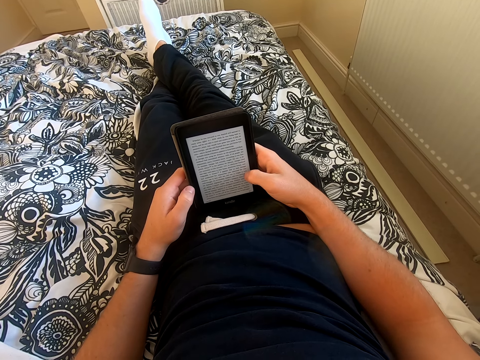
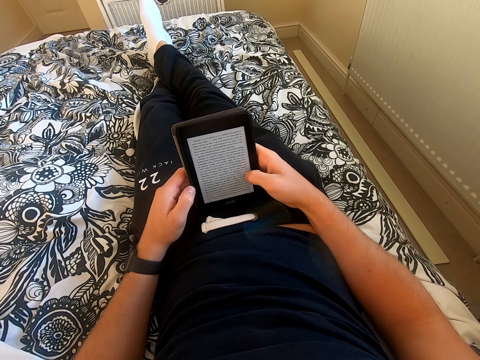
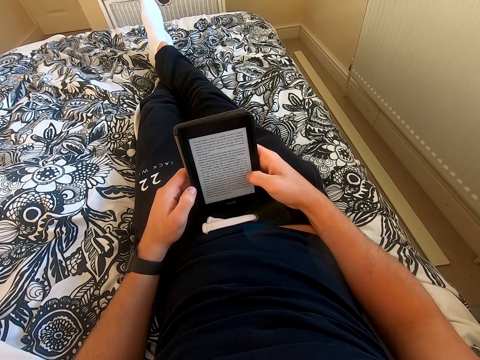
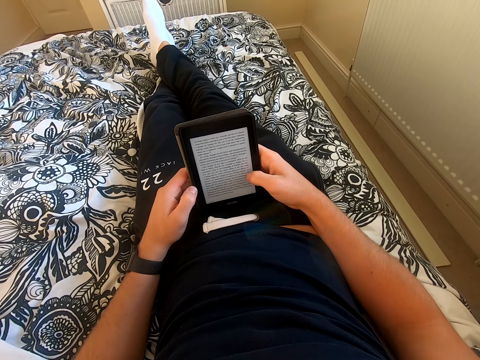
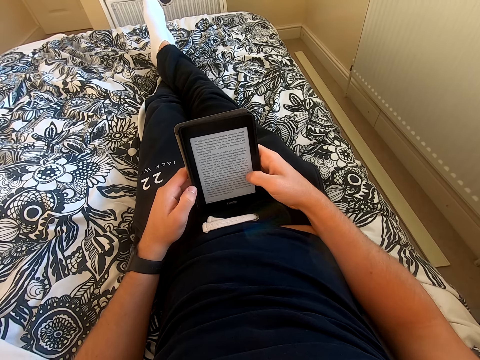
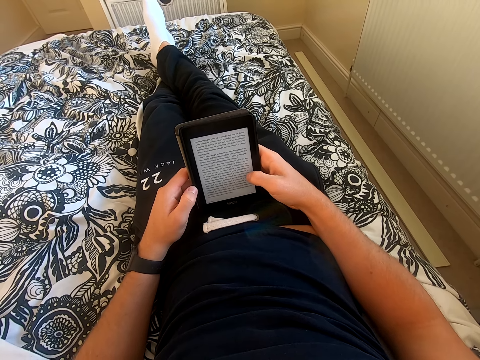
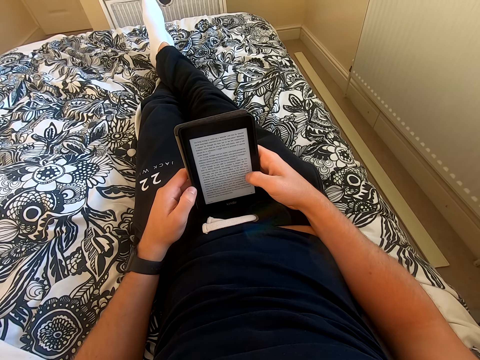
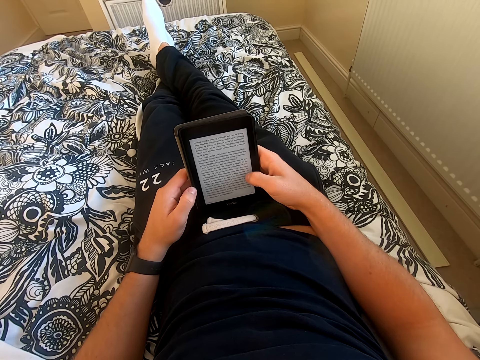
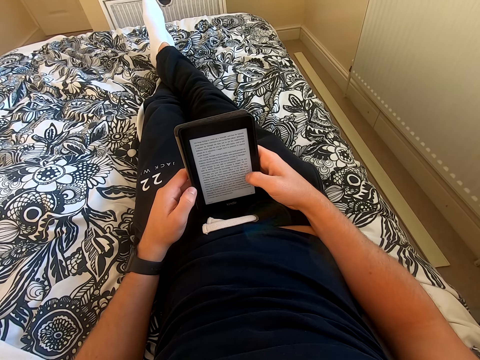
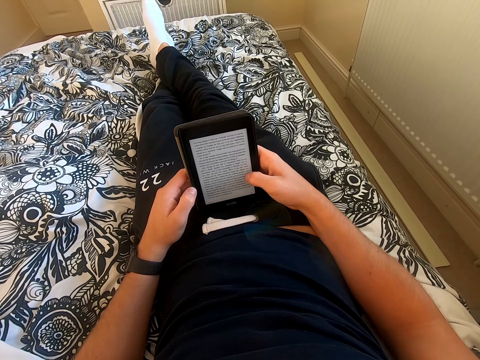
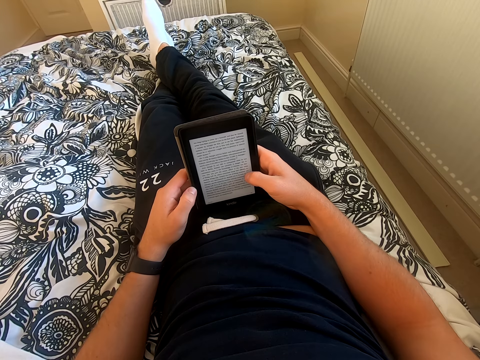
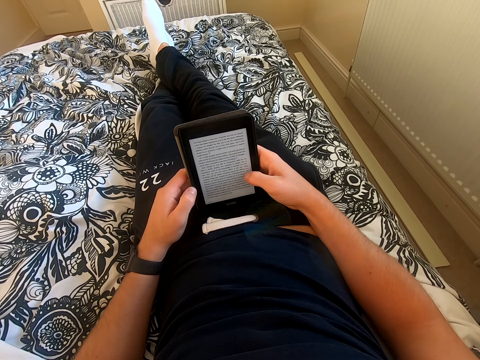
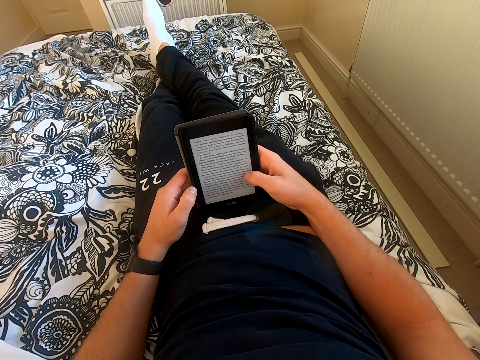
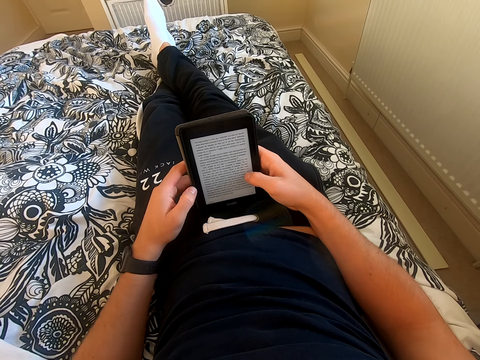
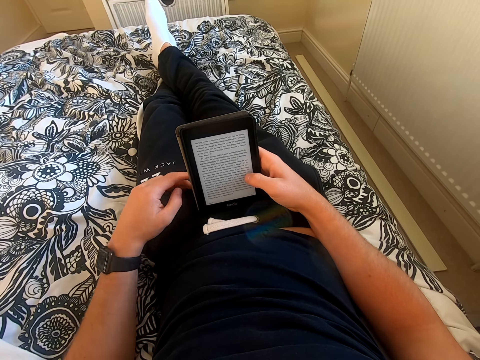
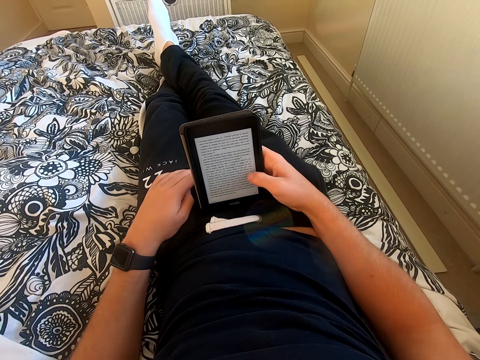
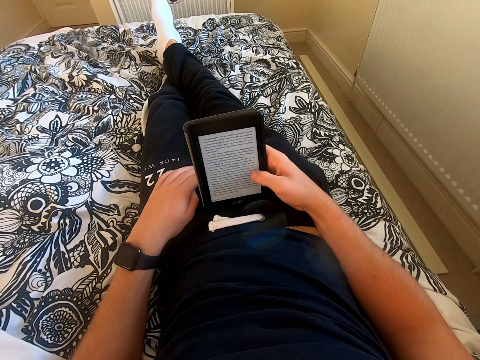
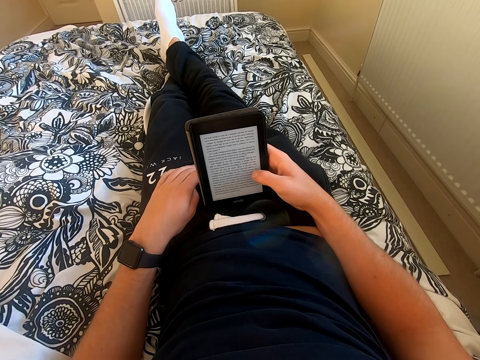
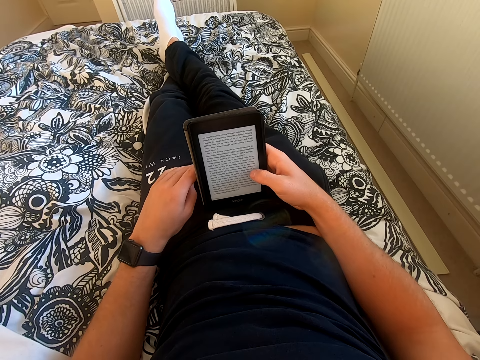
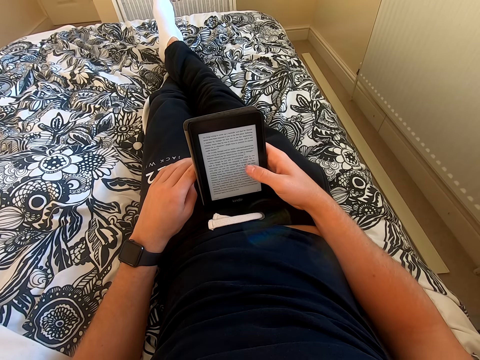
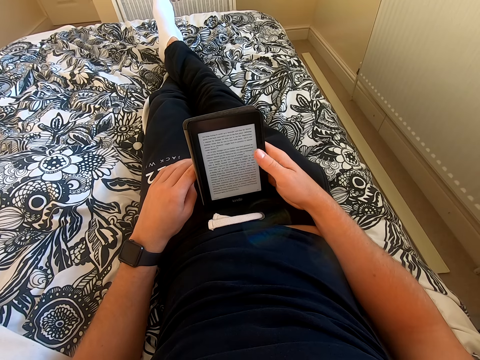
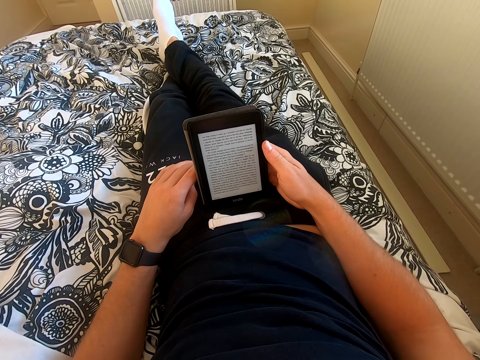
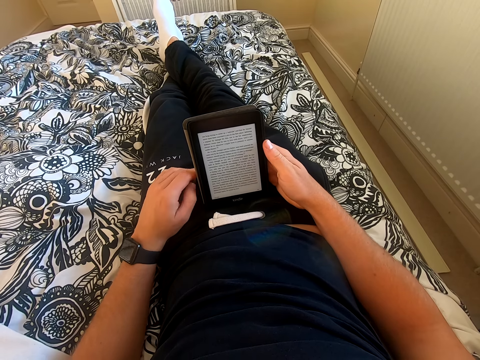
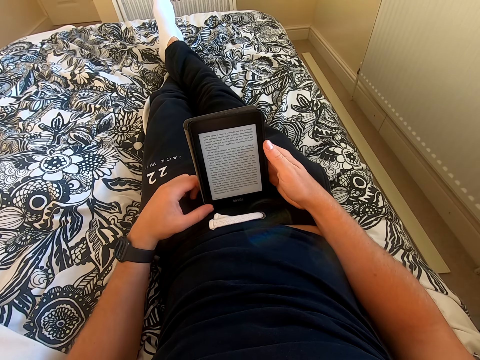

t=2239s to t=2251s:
The camera wearer scrolls through the tablet. He reads through the tablet. He places his left hand on the lap. He reads the book on the tablet.

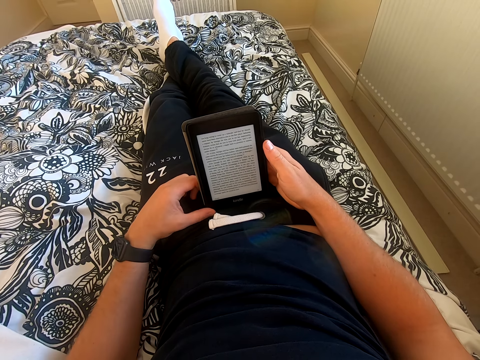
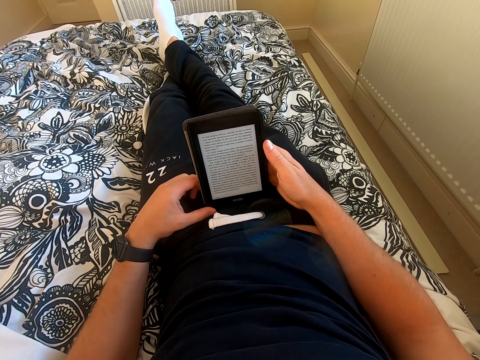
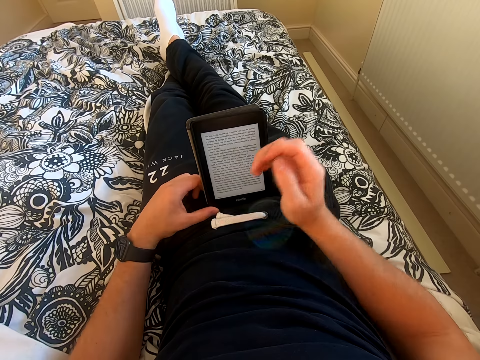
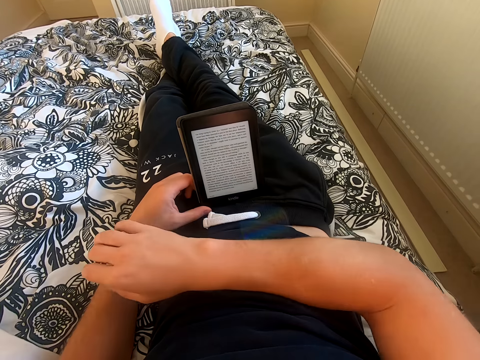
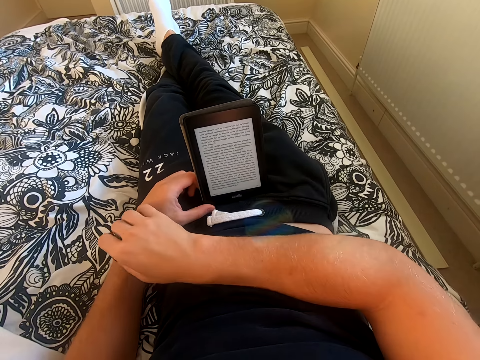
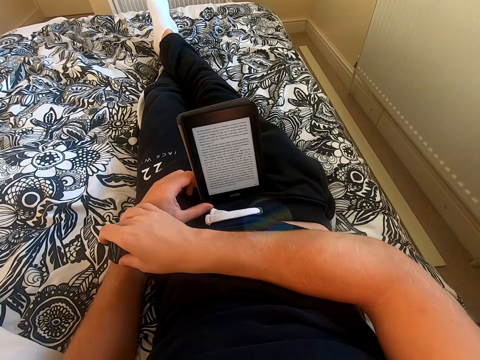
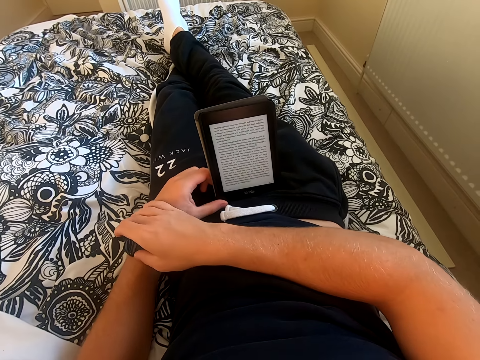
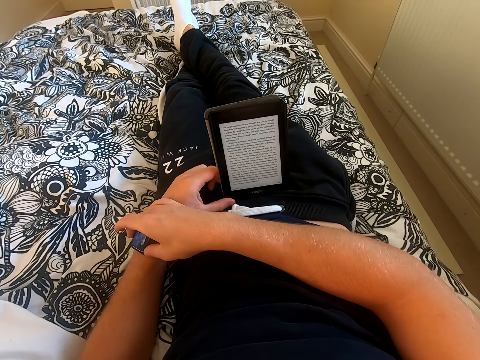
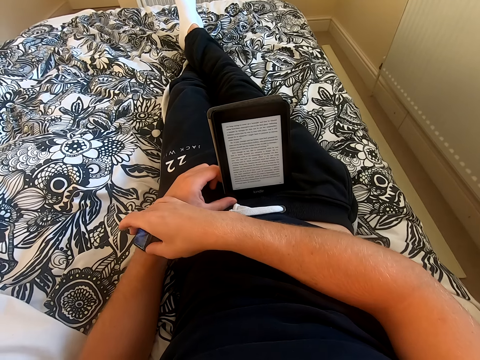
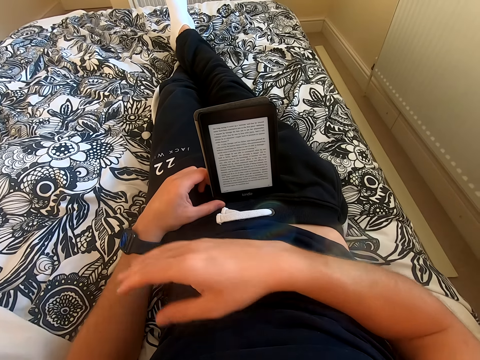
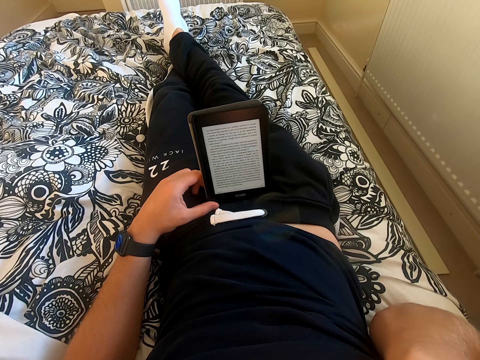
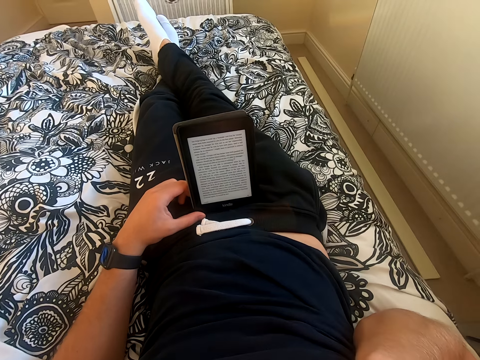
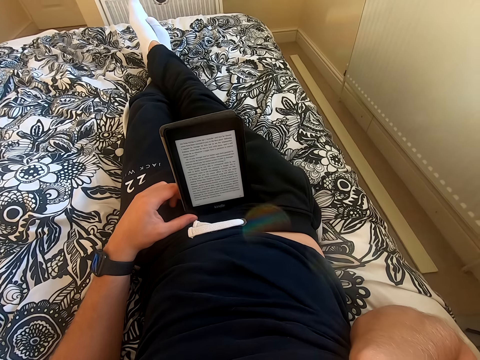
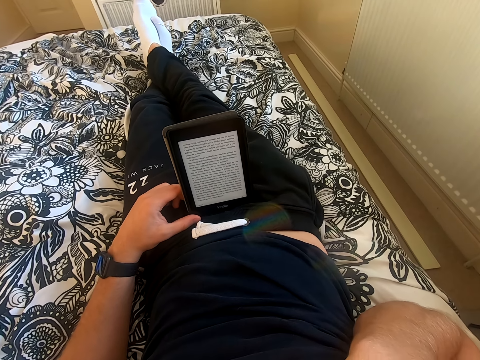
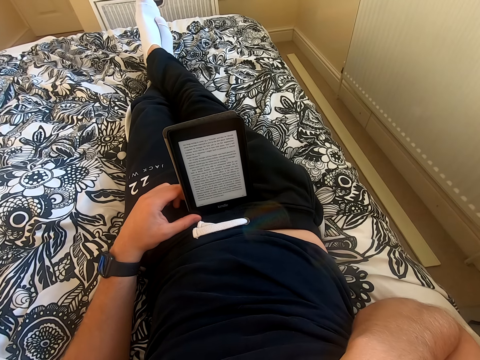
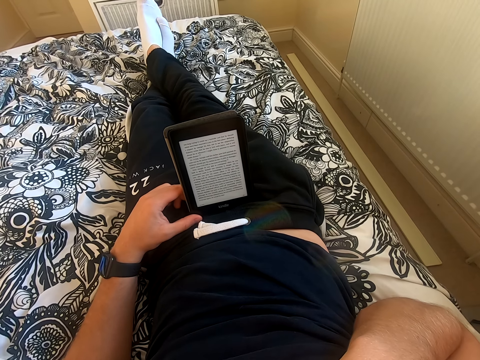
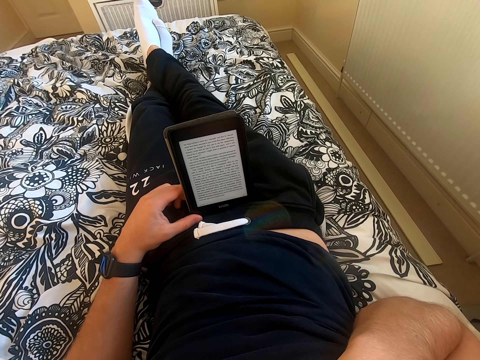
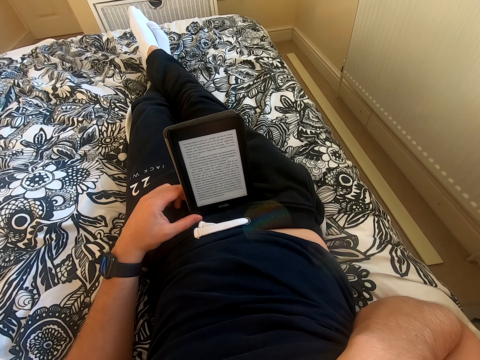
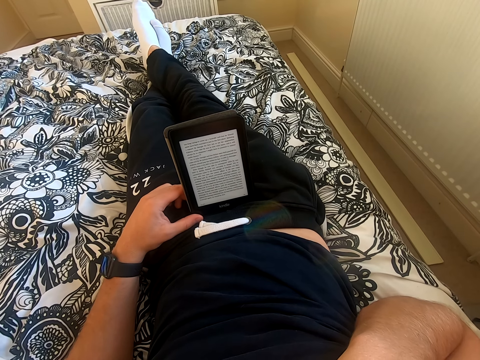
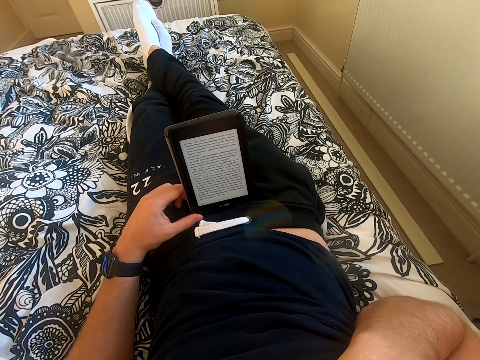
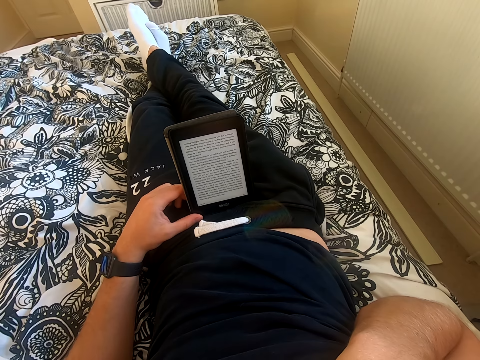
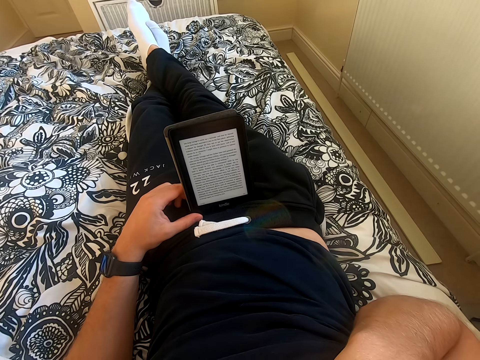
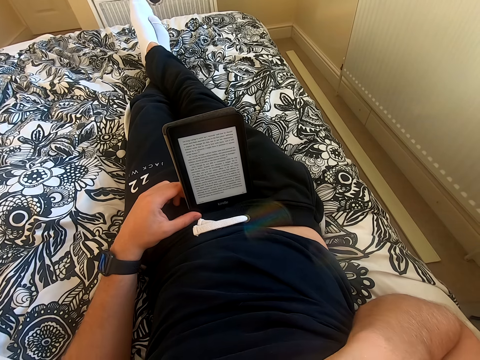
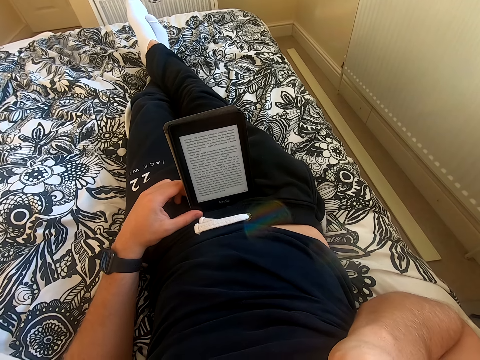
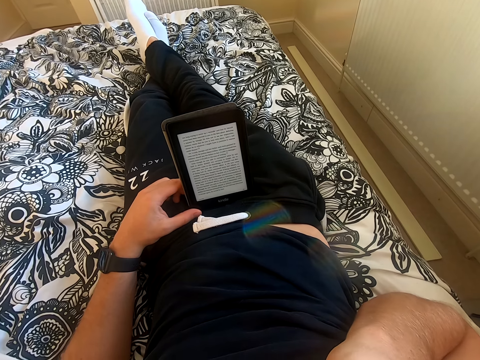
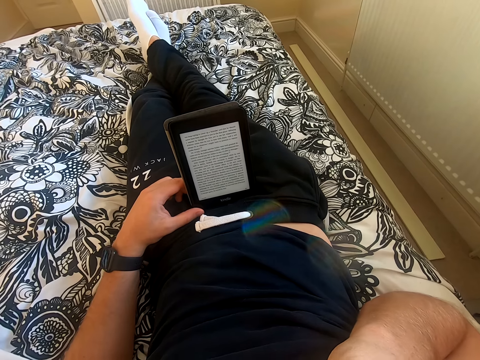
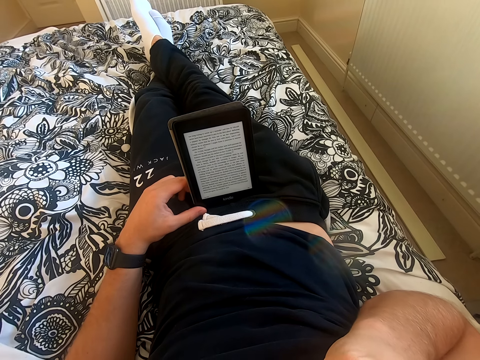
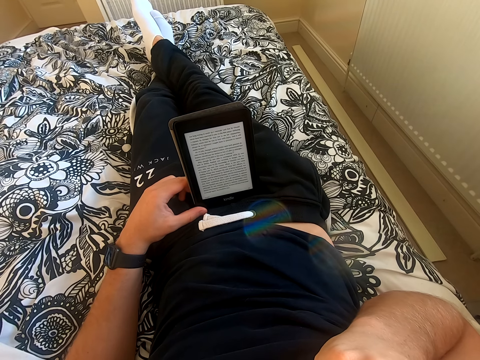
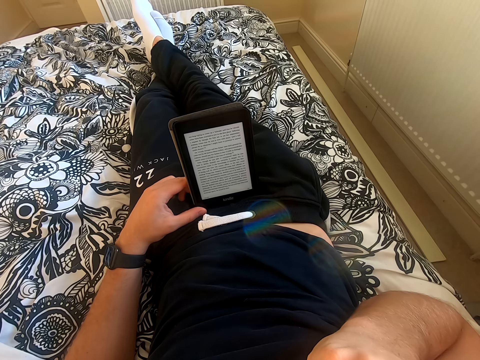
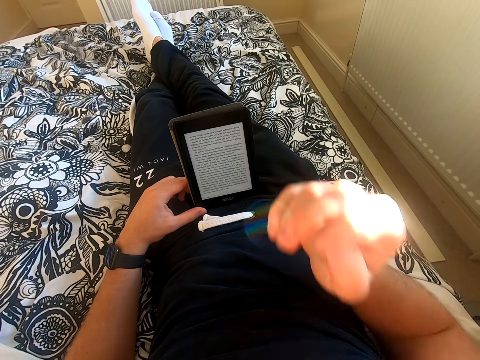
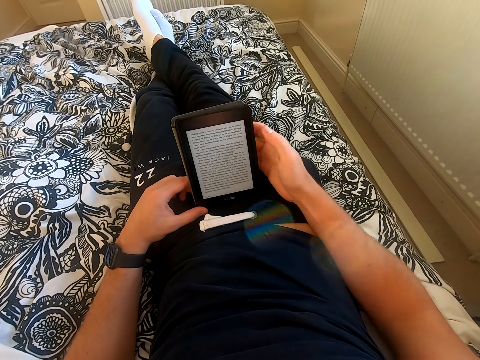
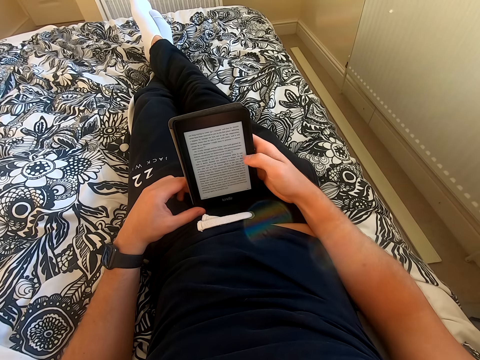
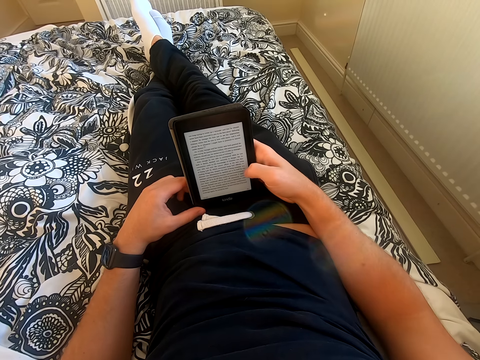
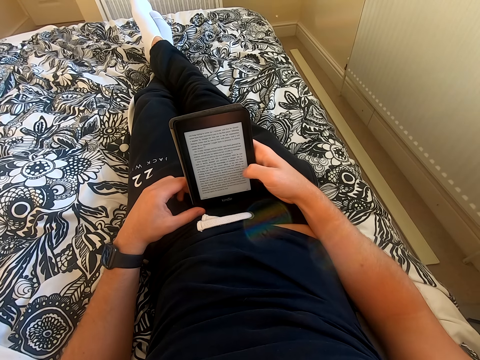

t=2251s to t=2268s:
The camera wearer holds the tablet with his left hand. He lifts his right hand from the tablet. He looks at his watch. He holds the wrist watch. He lifts his right hand. He reads the book on the tablet. He touches something. He holds the tablet with both hands.
